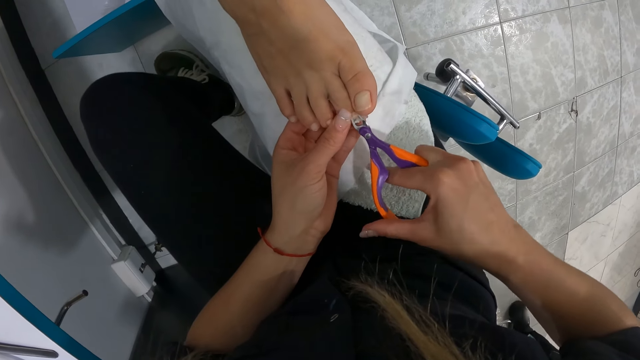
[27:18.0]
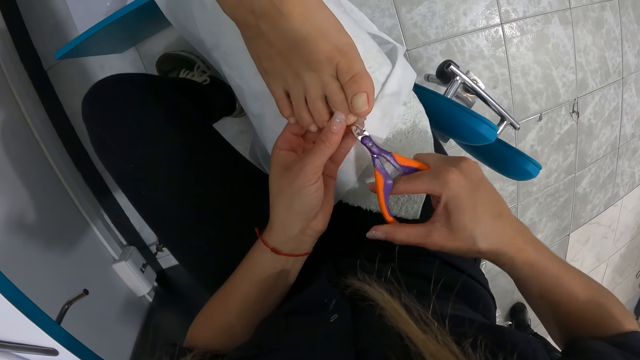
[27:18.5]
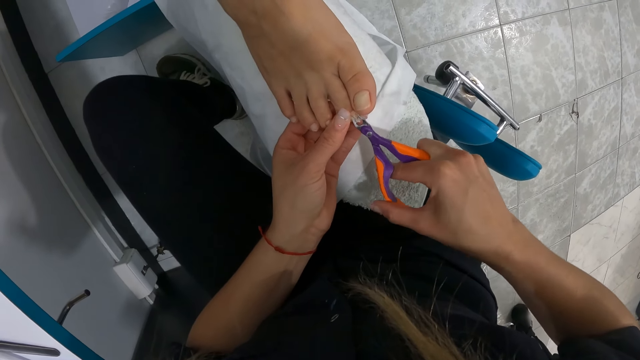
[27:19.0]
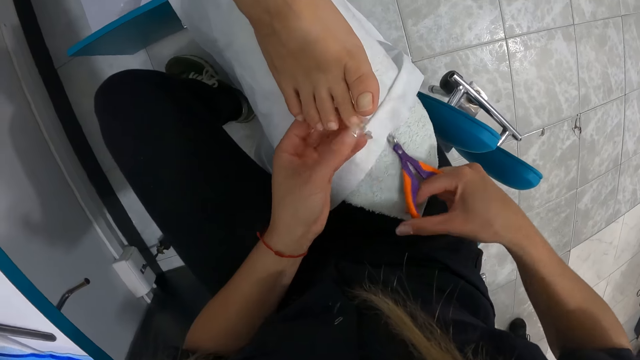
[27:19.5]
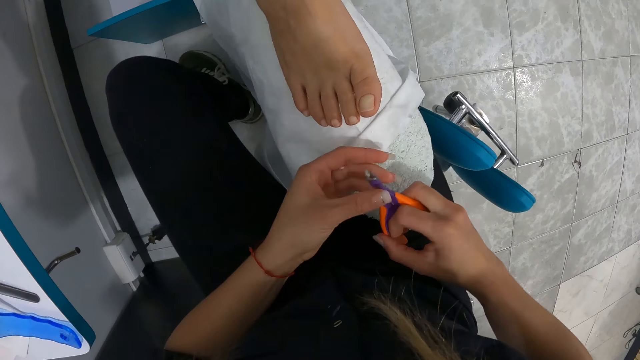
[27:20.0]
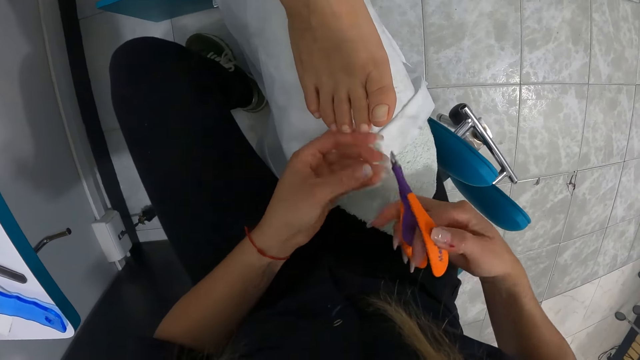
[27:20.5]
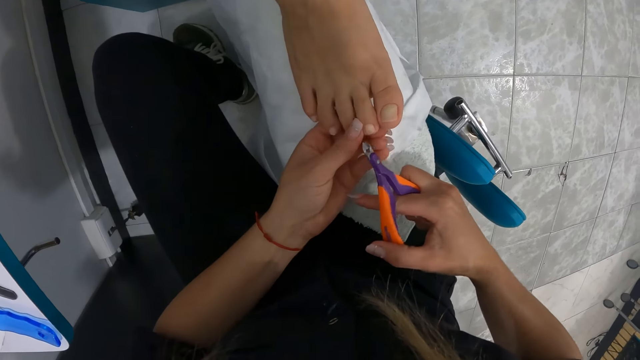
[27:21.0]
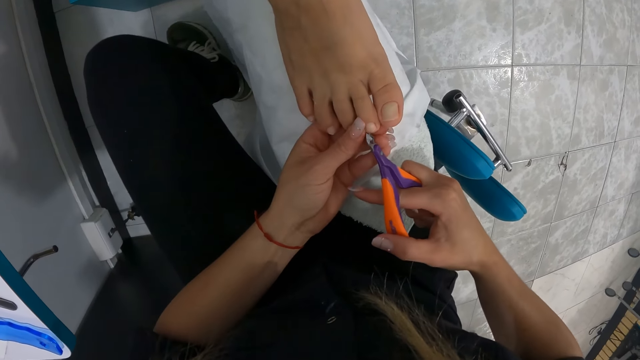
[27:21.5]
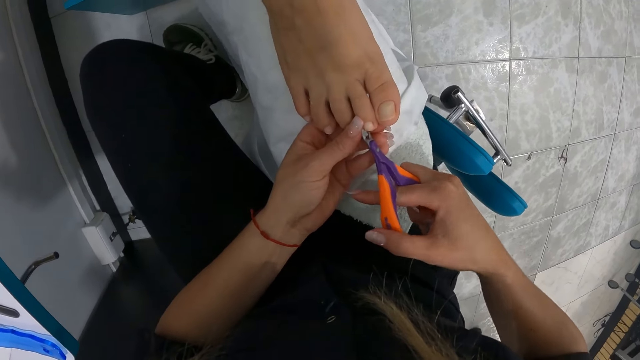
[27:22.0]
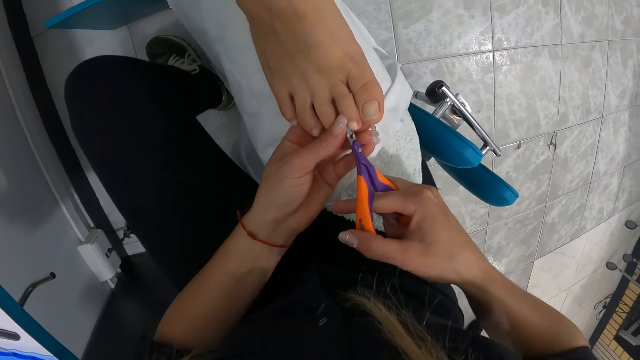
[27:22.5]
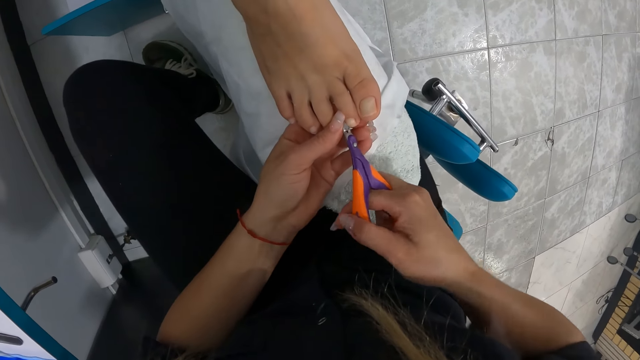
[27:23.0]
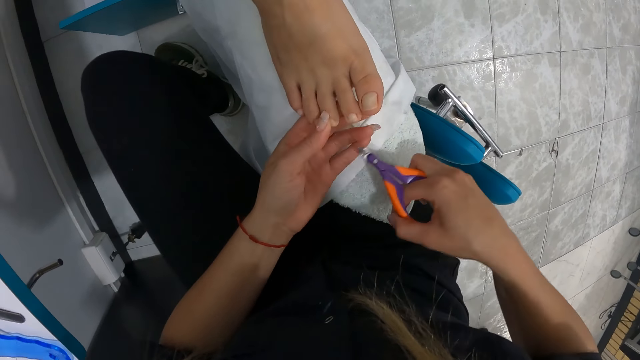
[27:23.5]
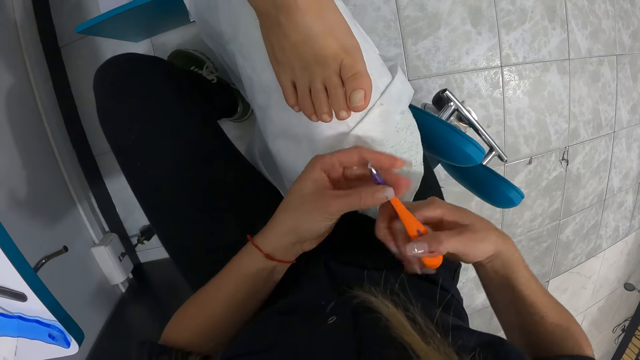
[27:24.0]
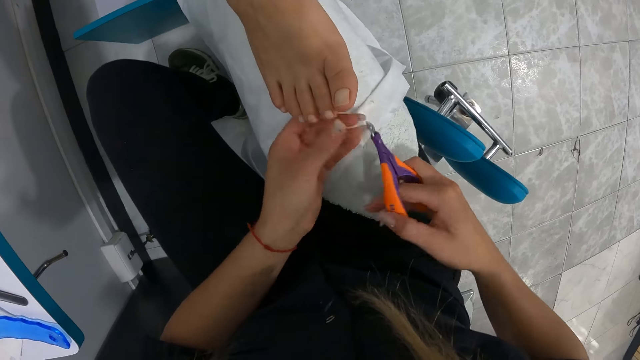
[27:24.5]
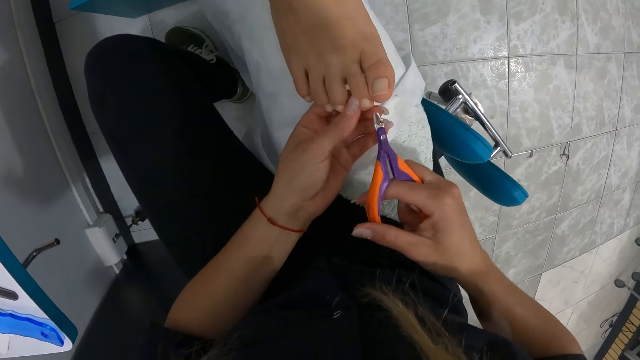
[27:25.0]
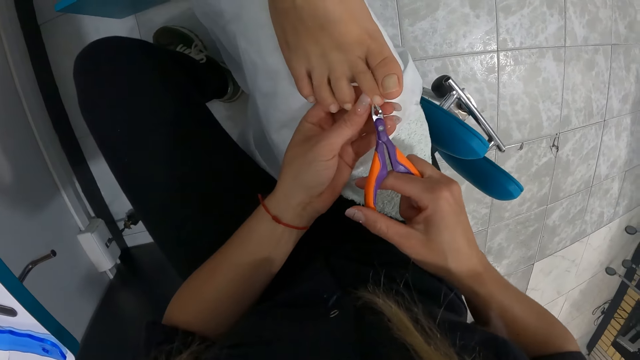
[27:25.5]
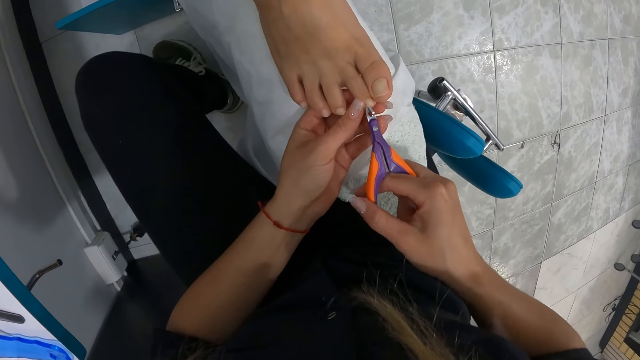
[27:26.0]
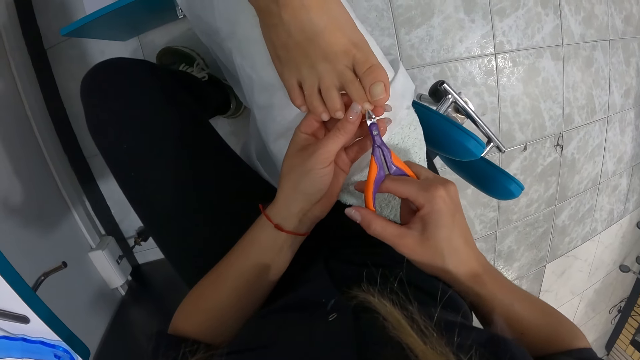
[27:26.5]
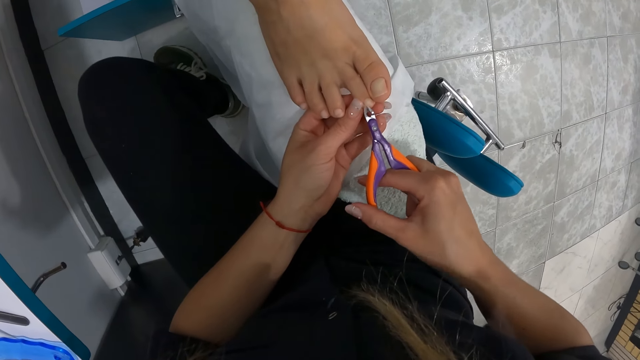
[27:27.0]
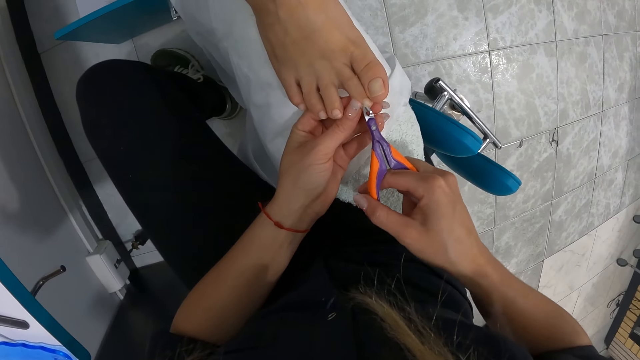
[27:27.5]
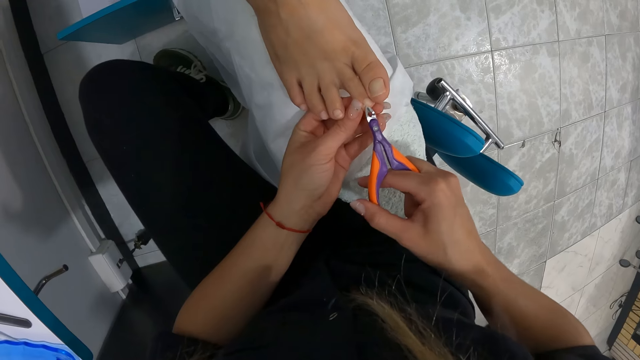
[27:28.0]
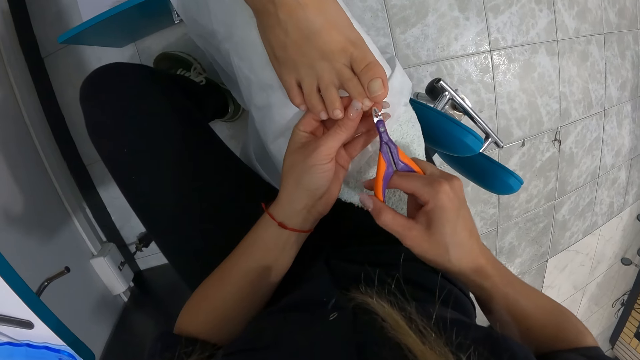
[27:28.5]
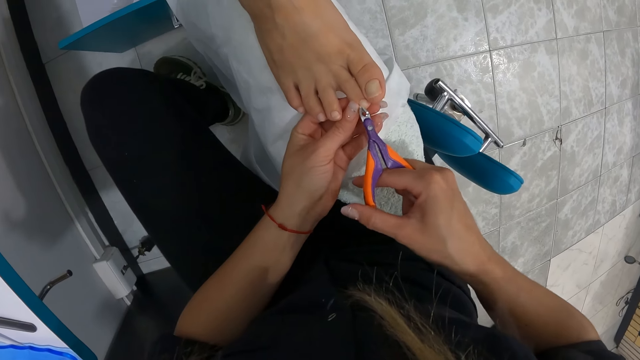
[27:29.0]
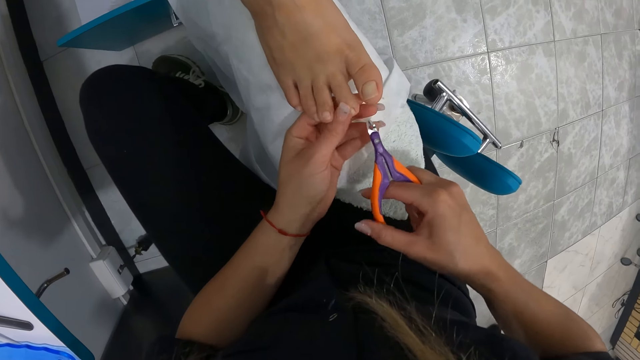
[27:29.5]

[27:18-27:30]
The camera wearer holds the toe nail clipper cutter with her left hand. She holds the toe nail clipper cutter with her right hand. She holds the toe nail of the woman's right leg with her left hand. She cleans the toe nail of the woman's right leg with the toe nail clipper cutter in her right hand. She cleans the toe nail clipper cutter in her right hand with a towel. She holds the toe nail clipper cutter with her left hand. She holds the toe nail clipper cutter with her right hand. She holds the toe nail of the woman's right leg with her left hand. She cleans the toe nail of the woman's right leg with the toe nail clipper cutter in her right hand.

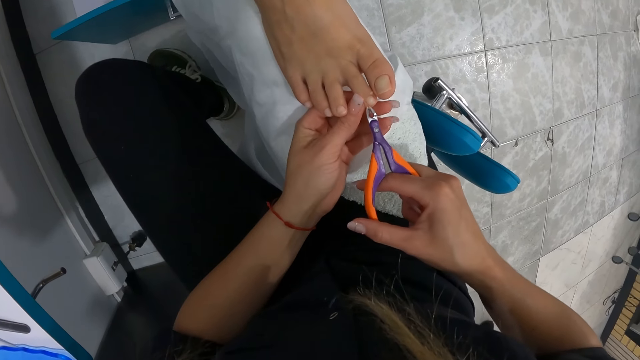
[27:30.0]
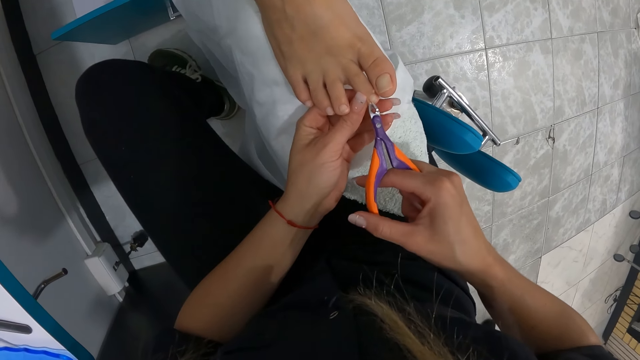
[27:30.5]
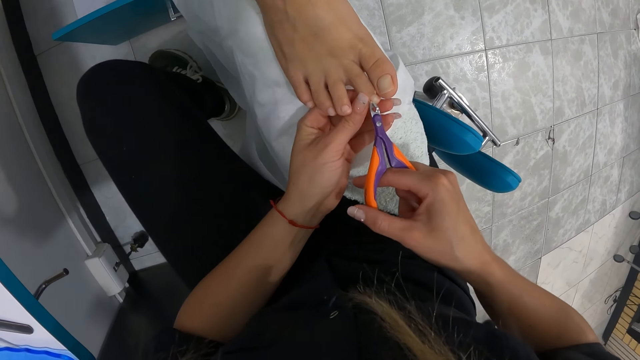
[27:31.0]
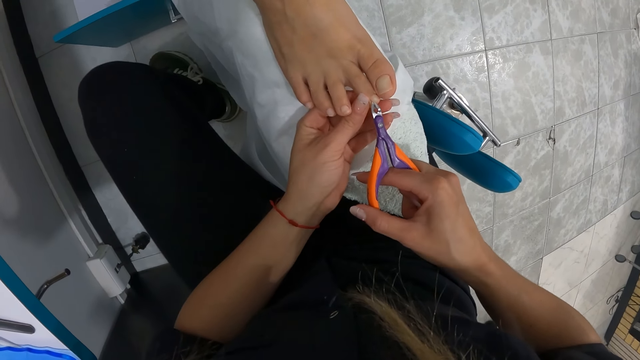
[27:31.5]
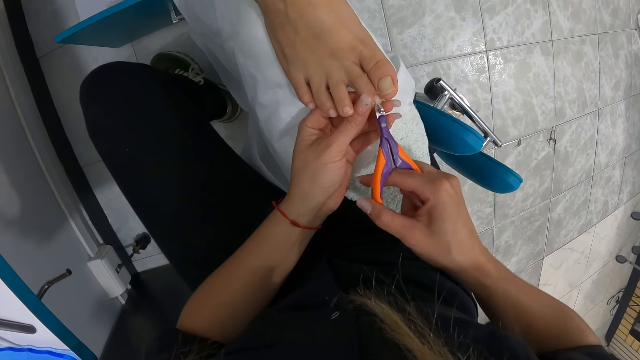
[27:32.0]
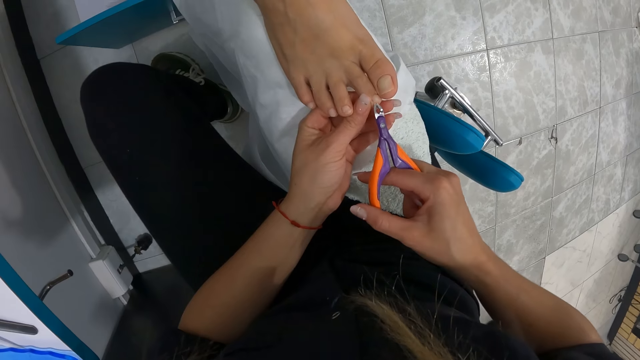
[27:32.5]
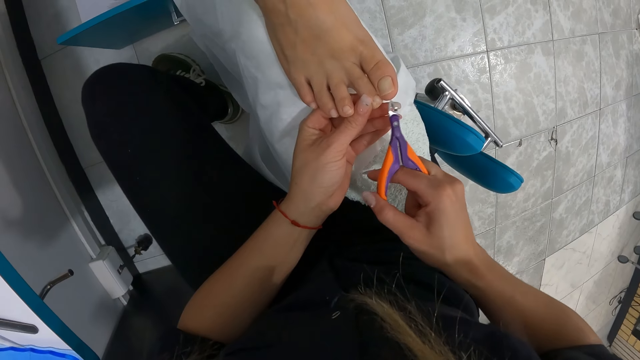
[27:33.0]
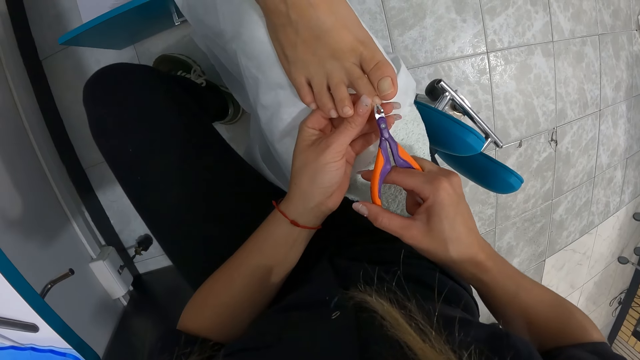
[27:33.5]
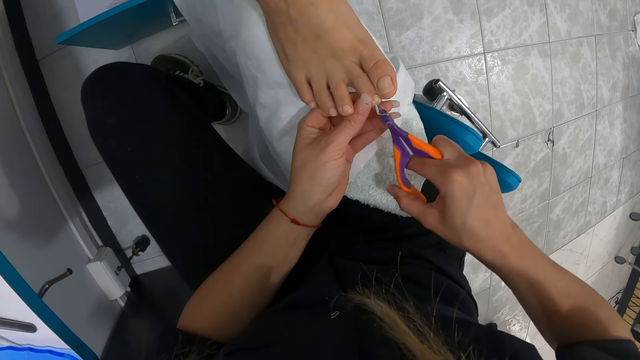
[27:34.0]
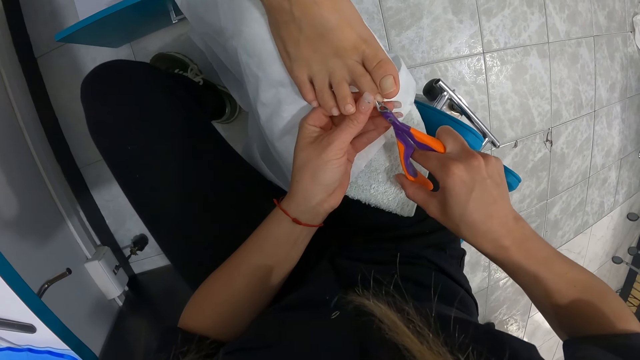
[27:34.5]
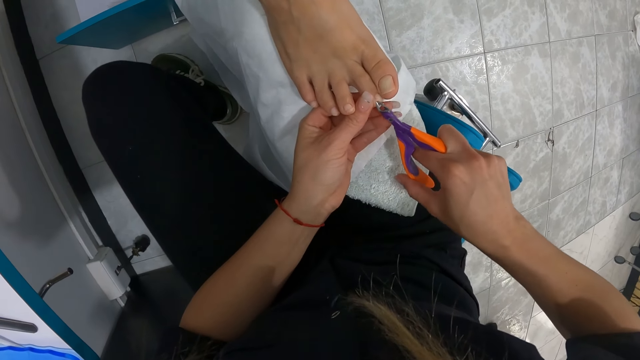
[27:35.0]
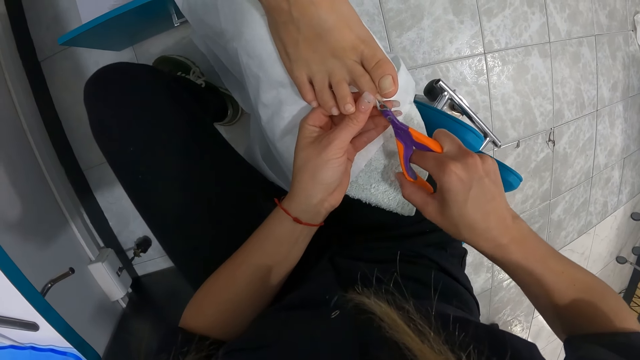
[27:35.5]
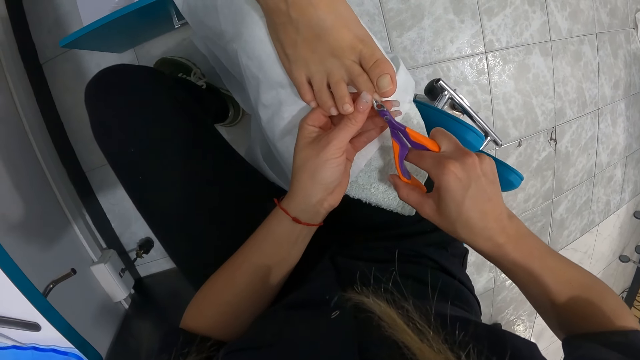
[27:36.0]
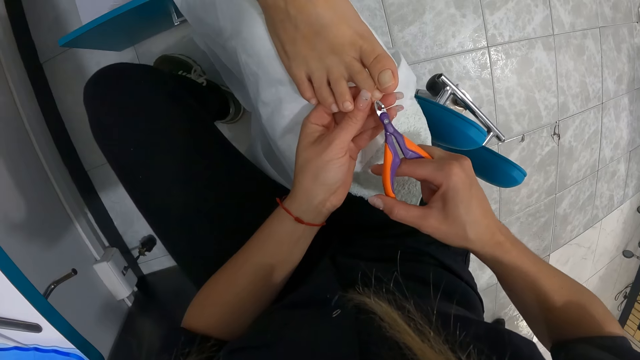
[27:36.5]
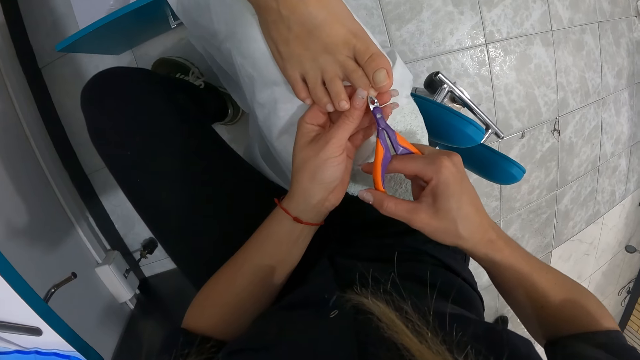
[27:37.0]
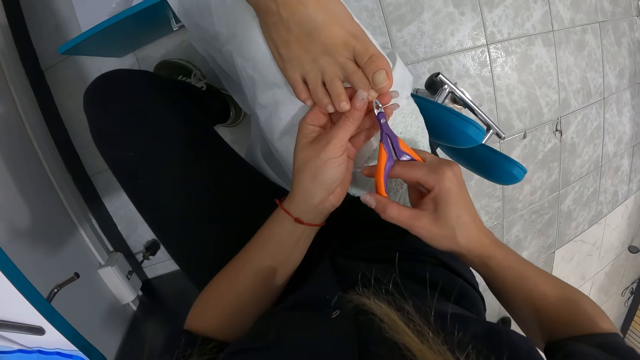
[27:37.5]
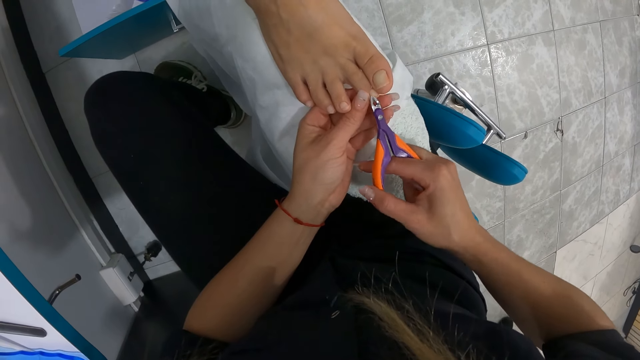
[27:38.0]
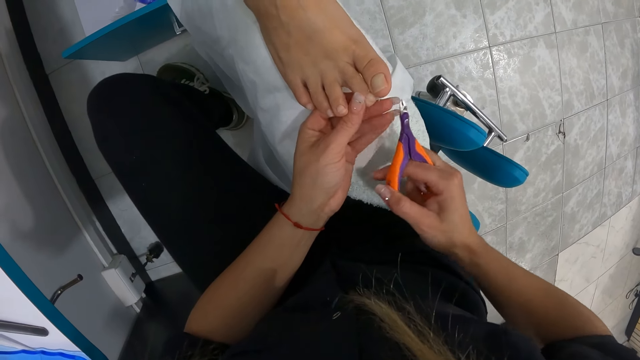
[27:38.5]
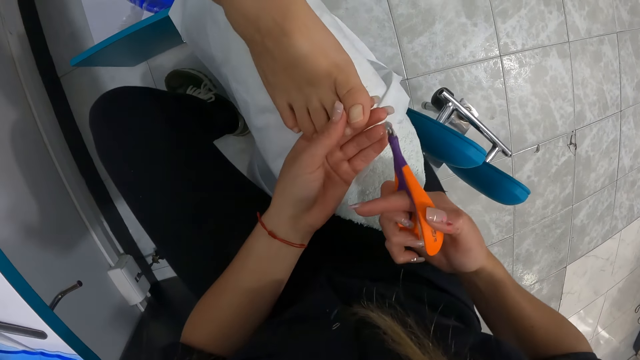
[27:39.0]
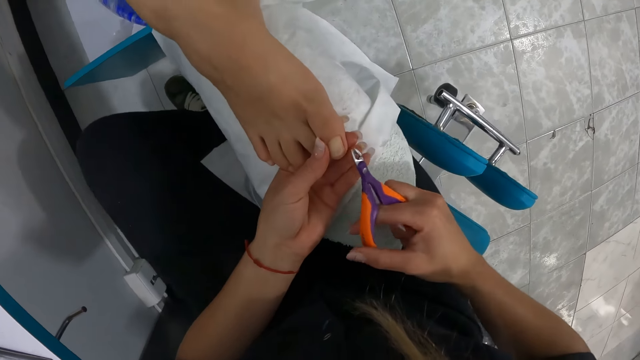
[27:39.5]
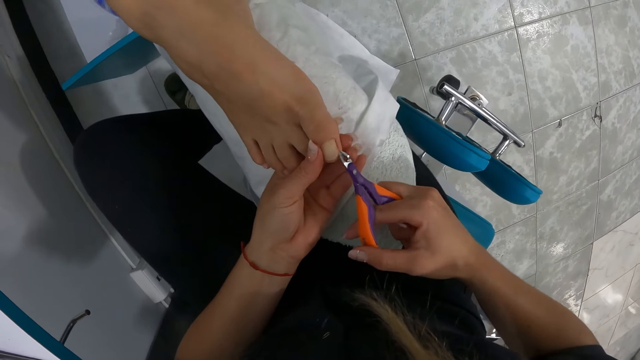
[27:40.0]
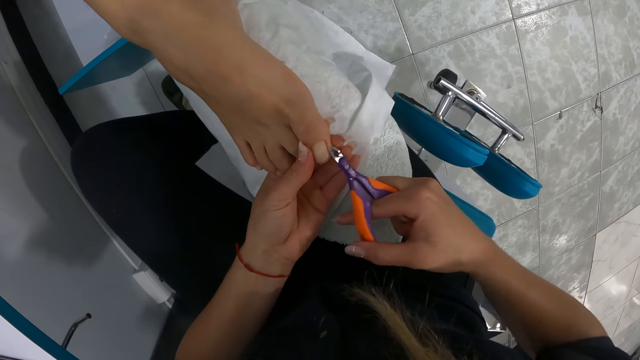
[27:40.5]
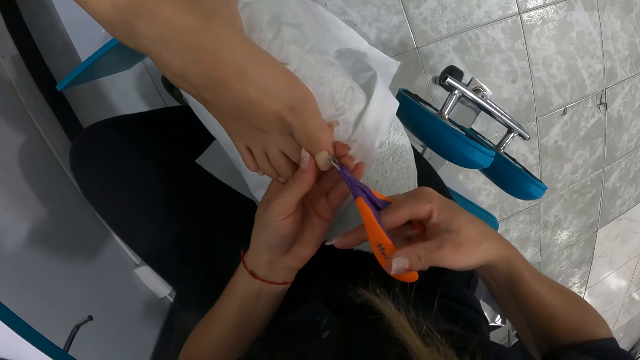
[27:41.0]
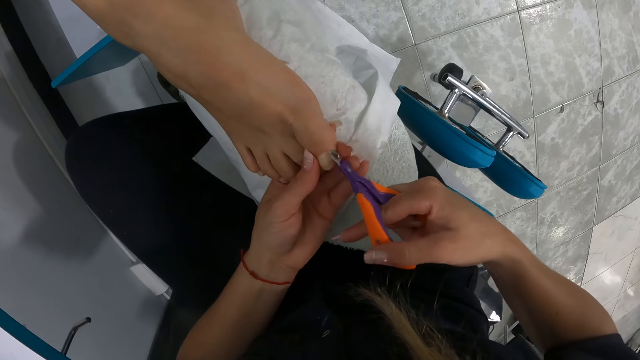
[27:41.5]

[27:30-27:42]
The camera wearer holds the toe nail of the woman's right leg with her left hand. She cleans the toe nail of the woman's right leg with the toe nail clipper cutter in her right hand.
